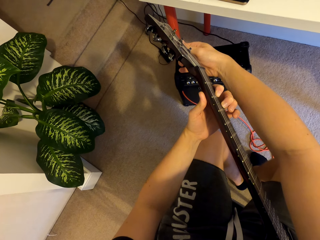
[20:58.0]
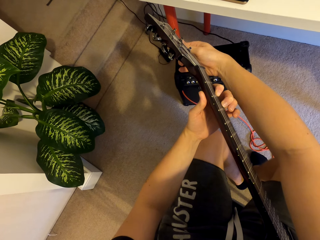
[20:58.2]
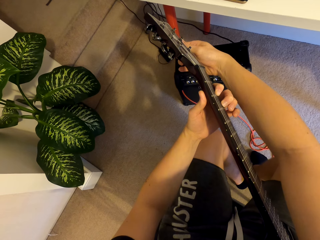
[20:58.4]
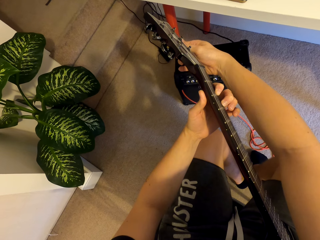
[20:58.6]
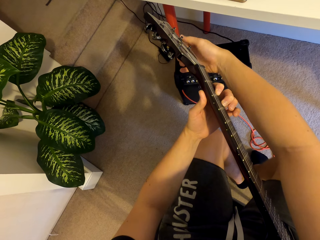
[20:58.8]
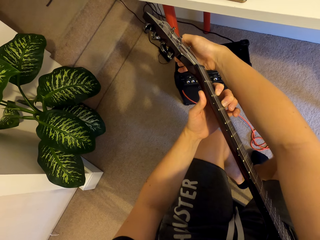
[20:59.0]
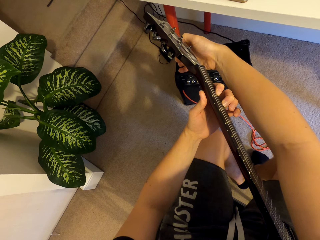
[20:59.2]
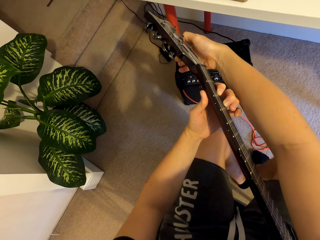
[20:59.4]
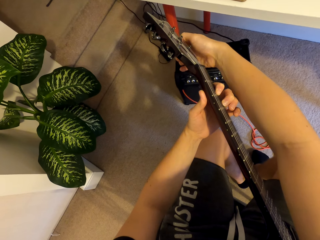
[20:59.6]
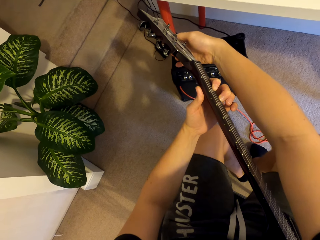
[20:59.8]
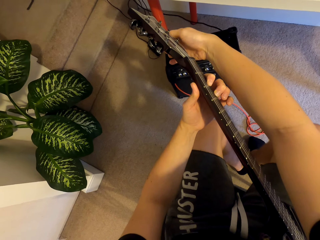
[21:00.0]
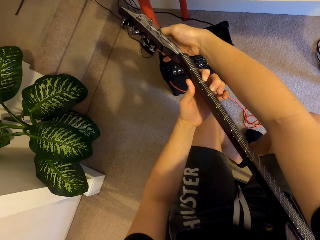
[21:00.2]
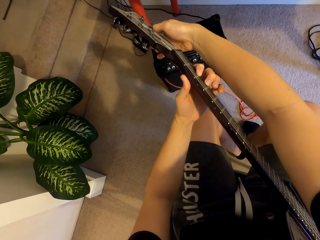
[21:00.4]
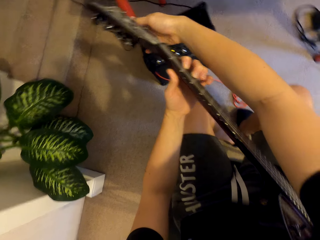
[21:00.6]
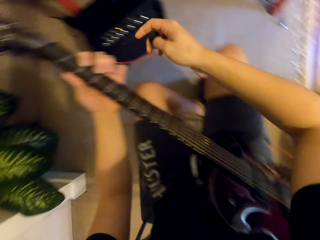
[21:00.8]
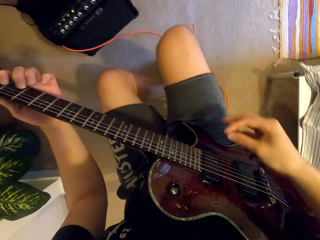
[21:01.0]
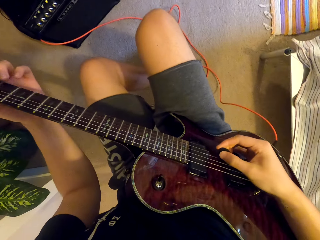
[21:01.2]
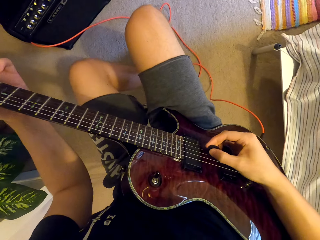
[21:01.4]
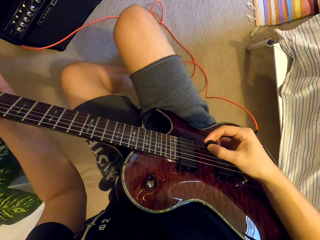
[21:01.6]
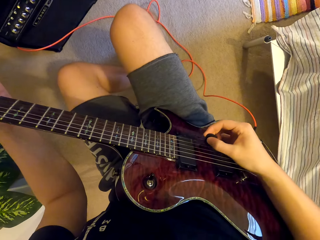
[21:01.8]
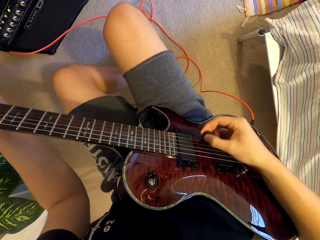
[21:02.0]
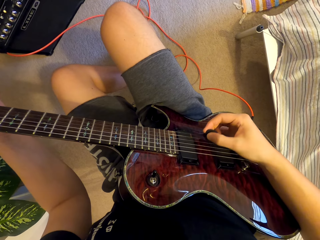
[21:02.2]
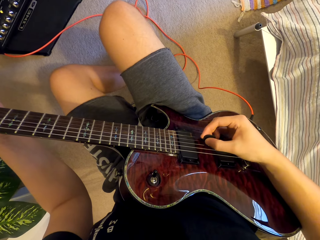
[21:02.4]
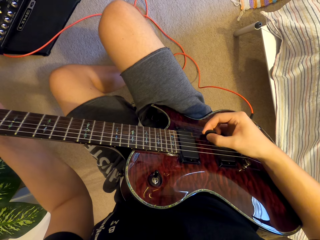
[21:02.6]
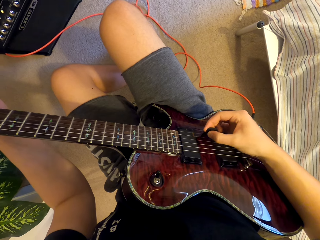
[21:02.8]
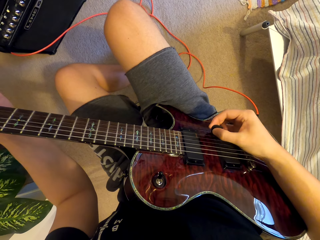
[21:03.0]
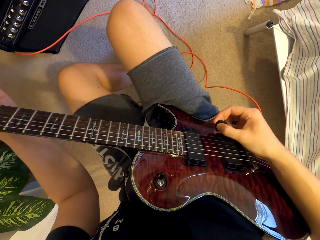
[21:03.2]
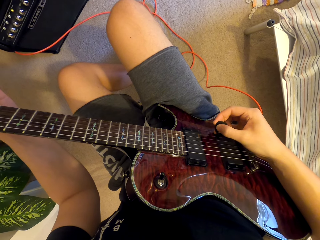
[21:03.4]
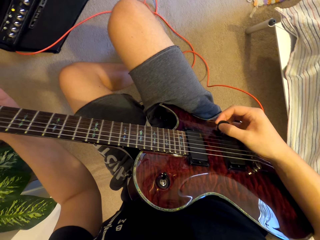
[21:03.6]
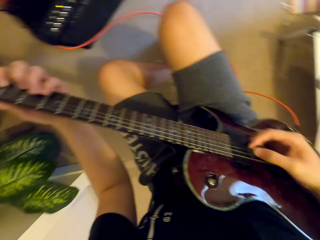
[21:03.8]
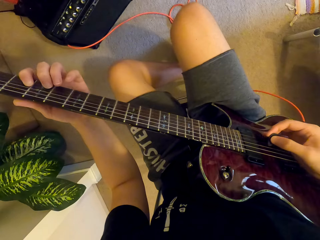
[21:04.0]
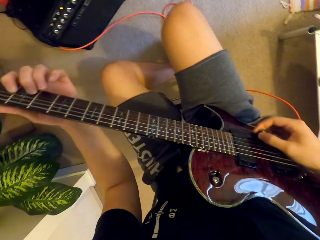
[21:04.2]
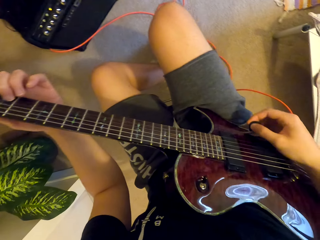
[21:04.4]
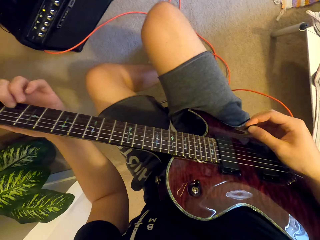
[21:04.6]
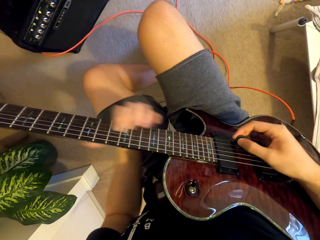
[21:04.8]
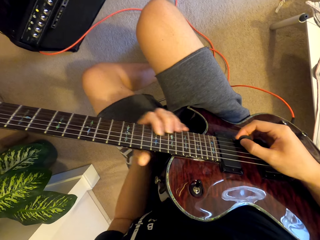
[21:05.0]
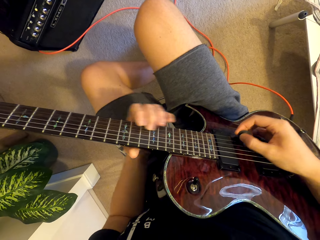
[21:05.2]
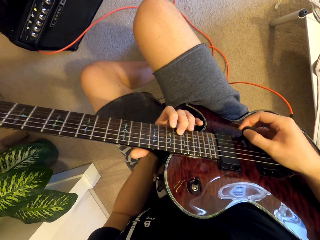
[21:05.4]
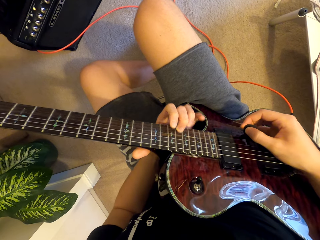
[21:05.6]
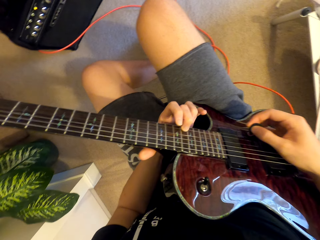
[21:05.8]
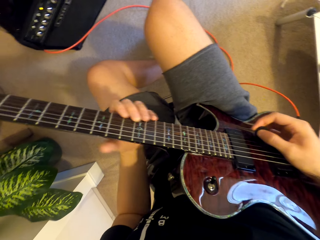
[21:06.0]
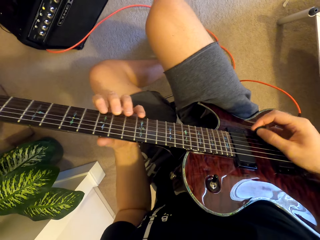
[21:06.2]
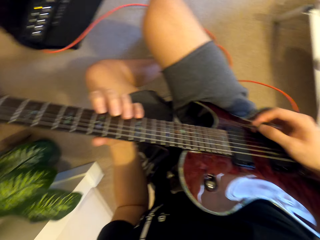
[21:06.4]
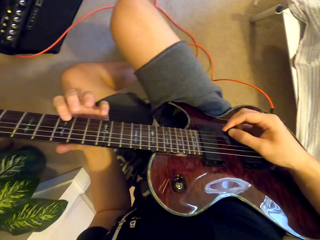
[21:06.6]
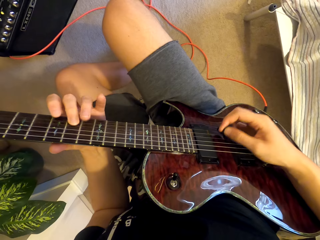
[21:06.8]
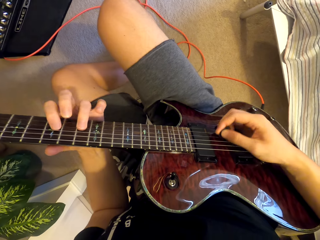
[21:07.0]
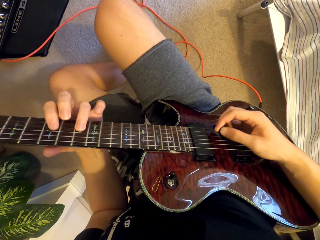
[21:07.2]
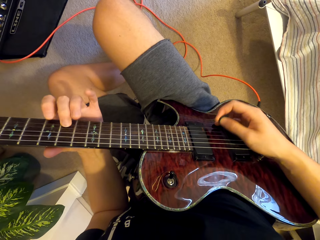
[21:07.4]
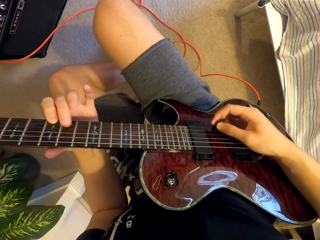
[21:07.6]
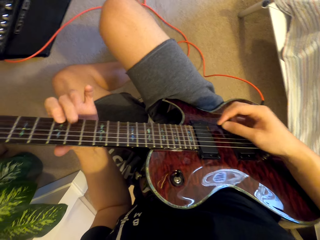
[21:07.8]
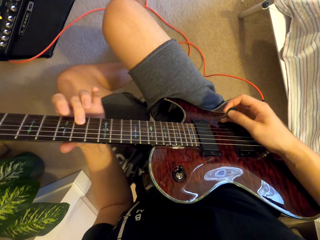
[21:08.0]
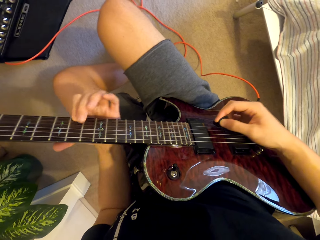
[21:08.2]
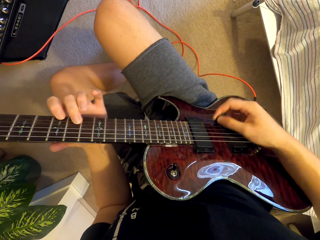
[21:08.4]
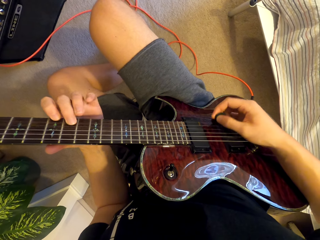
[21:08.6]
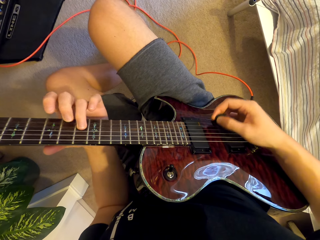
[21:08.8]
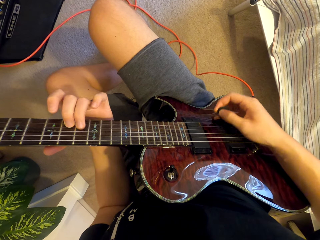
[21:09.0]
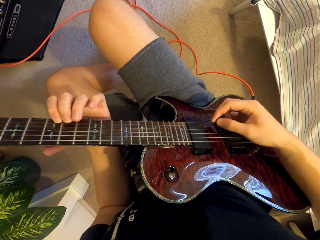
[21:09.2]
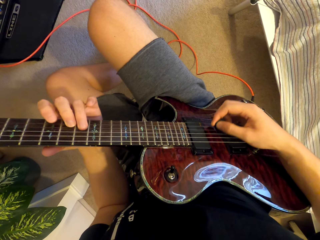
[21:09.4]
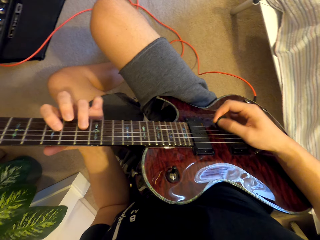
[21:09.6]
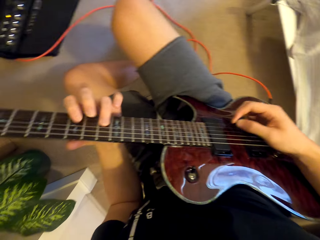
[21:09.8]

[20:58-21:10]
The camera wearer puts the plectrum on the guitar. They play the guitar with the plectrum. They play the guitar with both hands.

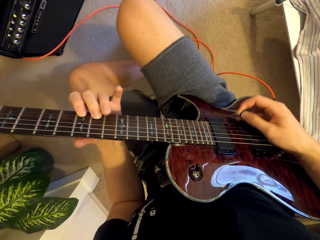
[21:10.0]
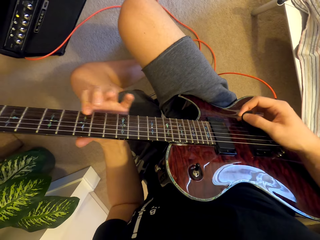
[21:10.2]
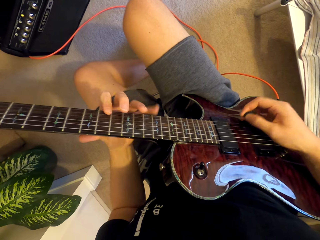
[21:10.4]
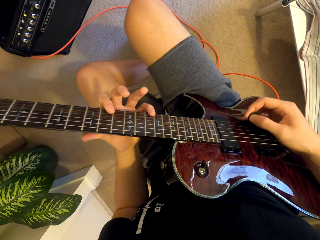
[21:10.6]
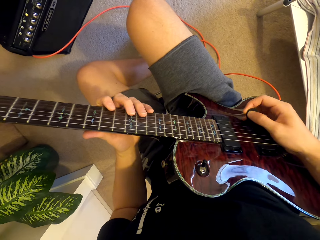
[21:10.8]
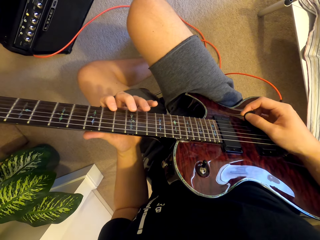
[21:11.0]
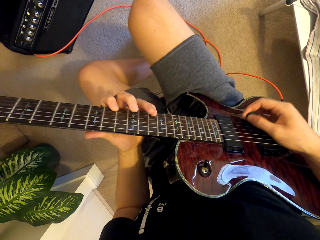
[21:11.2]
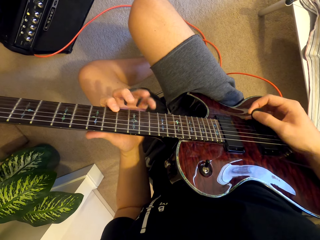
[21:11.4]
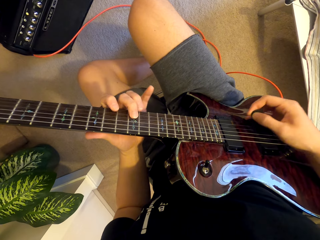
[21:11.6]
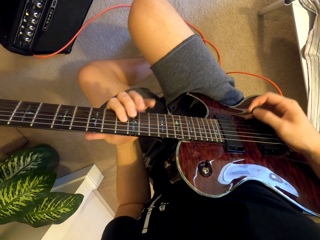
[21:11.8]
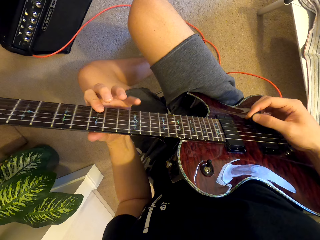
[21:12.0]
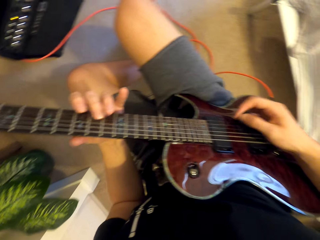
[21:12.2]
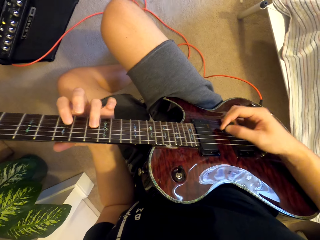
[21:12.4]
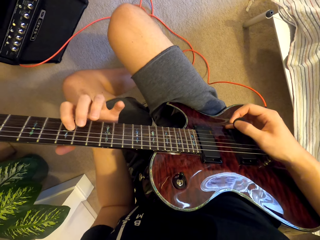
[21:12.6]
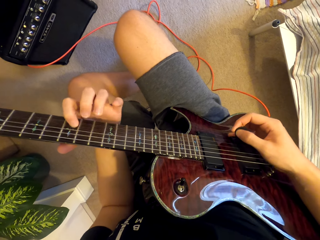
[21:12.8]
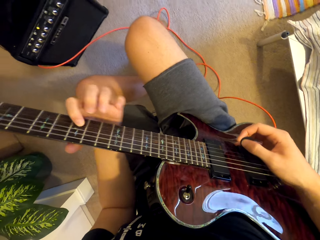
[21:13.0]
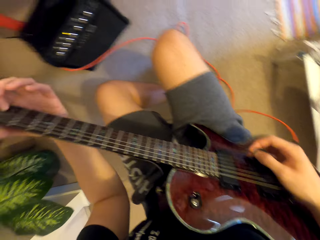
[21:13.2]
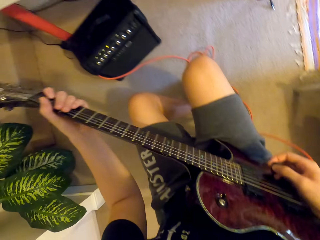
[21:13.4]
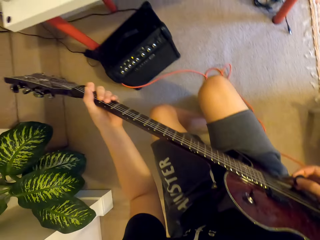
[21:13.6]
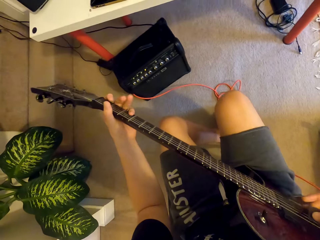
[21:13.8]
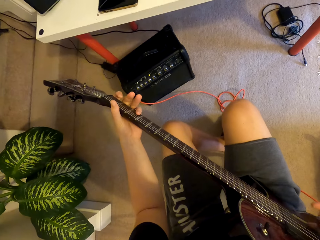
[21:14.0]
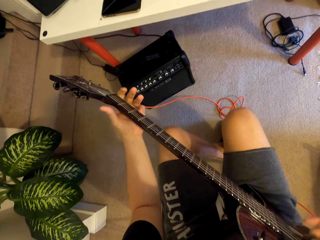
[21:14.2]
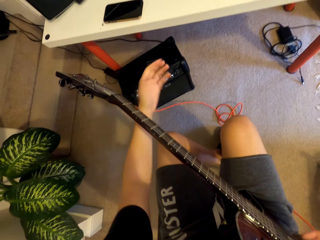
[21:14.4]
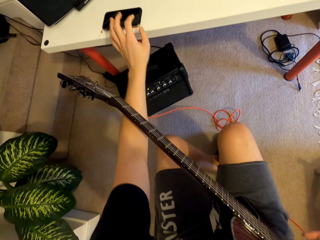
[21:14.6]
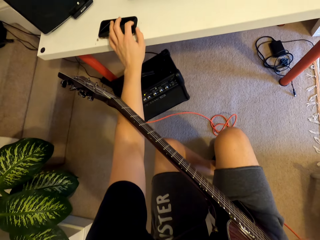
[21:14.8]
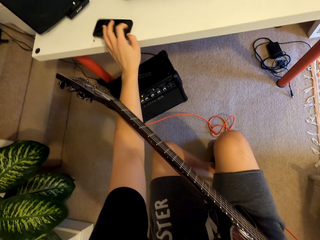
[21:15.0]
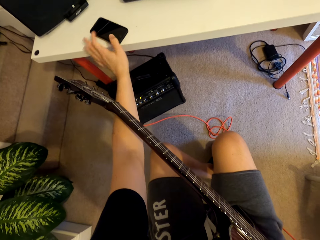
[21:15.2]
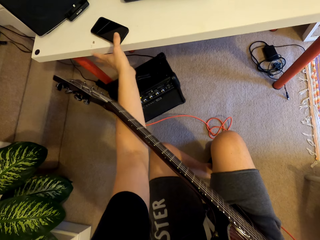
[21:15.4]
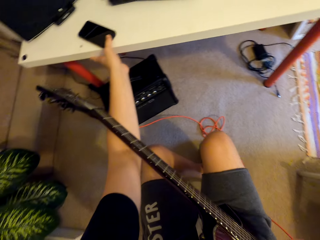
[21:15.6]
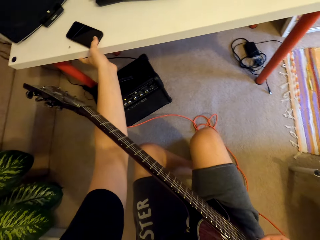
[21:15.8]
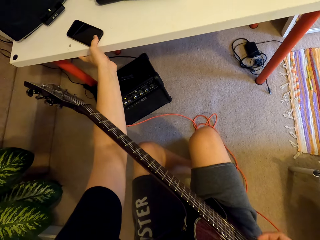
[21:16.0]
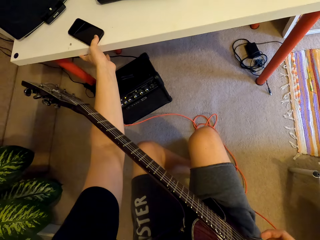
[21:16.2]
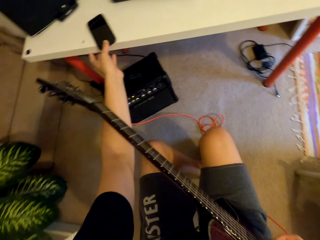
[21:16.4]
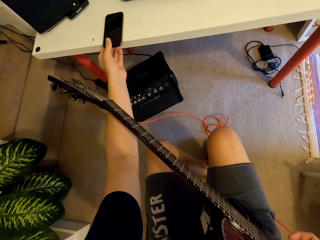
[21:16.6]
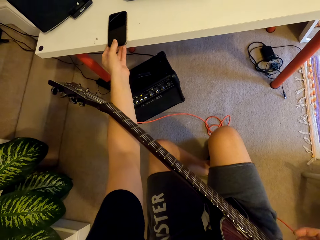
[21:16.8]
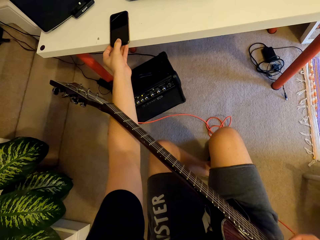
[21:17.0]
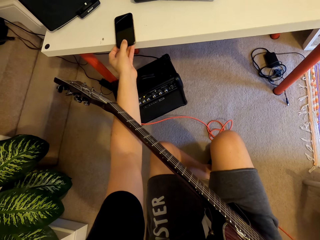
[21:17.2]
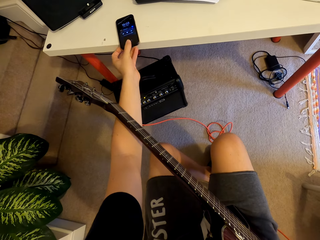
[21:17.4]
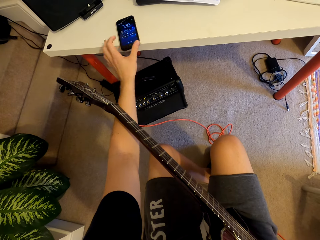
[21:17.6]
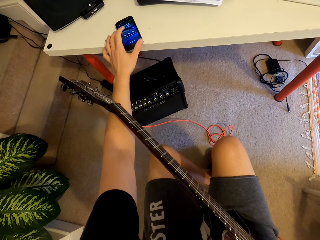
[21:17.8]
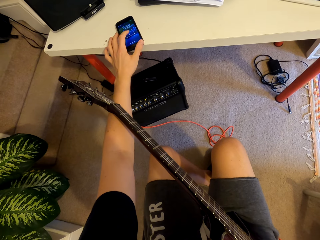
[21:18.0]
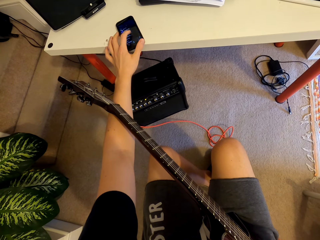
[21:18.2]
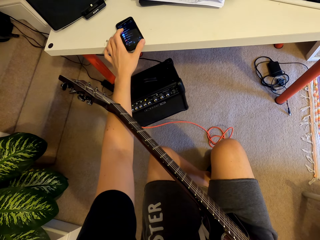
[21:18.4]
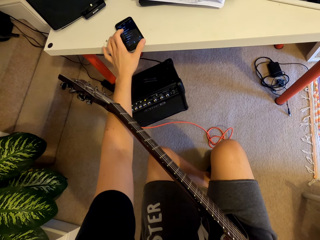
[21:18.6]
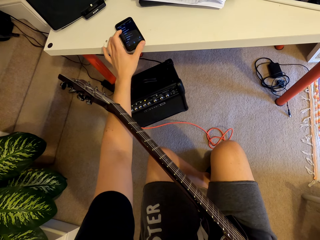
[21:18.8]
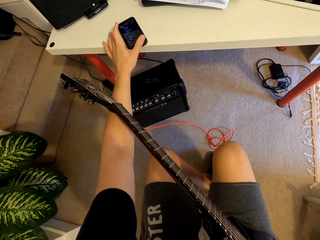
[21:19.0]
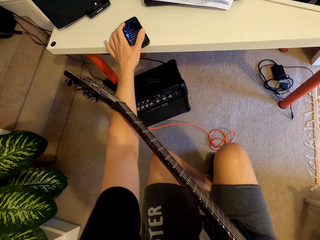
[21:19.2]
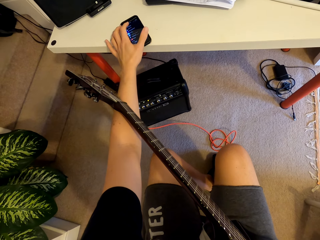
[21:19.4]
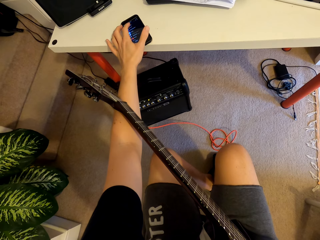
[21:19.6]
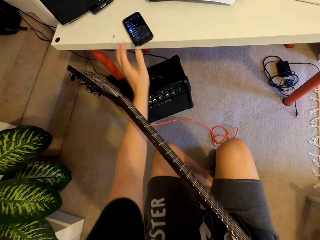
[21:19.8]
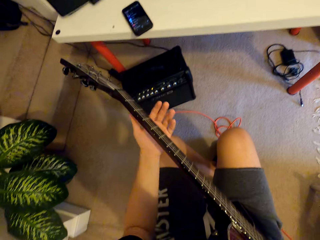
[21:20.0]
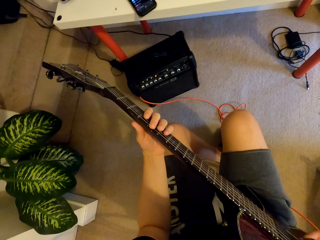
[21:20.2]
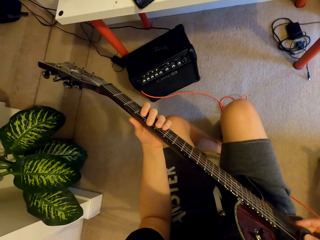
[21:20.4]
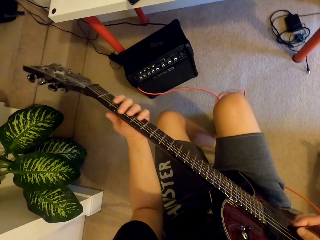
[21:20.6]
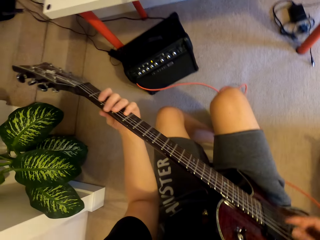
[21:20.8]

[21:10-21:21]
The camera wearer pulls his hand off the guitar. He turns the phone. He pulls the phone. He turns the phone again. He presses the home button of the phone. He swipes on the phone's screen. He operates the phone. He pulls his hand off the phone. He plays the guitar and holds the guitar.
